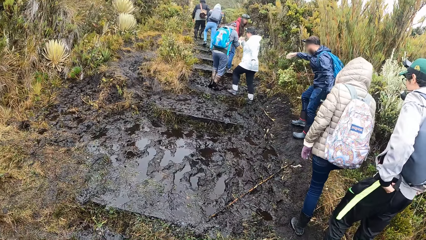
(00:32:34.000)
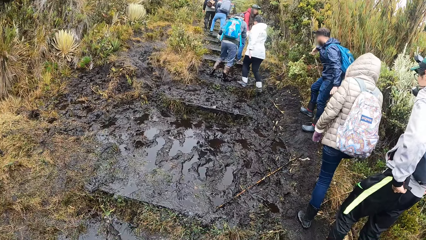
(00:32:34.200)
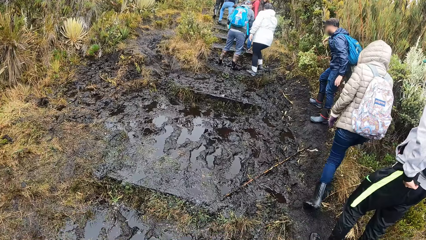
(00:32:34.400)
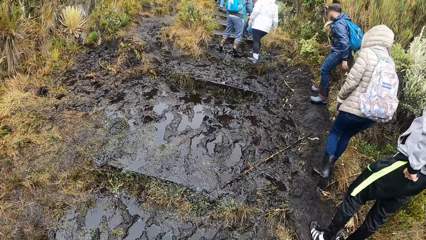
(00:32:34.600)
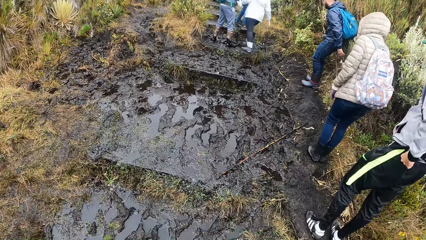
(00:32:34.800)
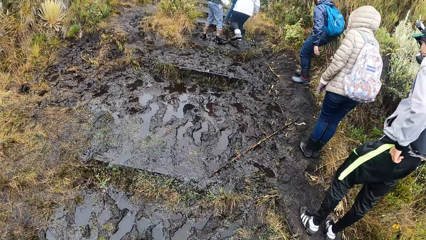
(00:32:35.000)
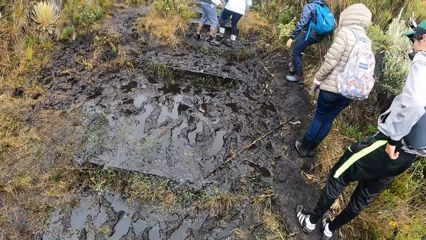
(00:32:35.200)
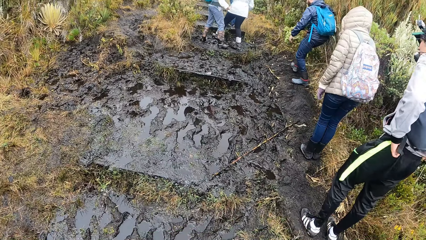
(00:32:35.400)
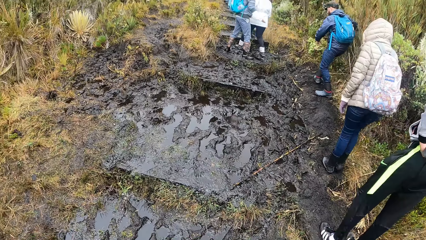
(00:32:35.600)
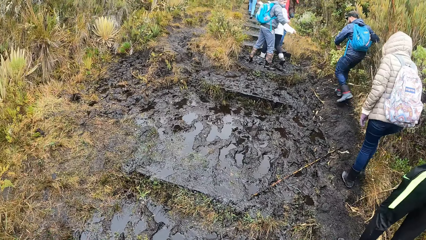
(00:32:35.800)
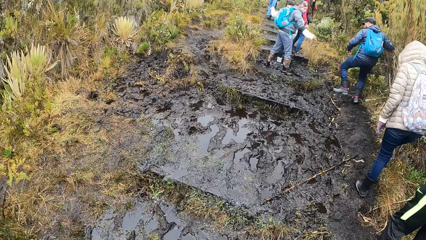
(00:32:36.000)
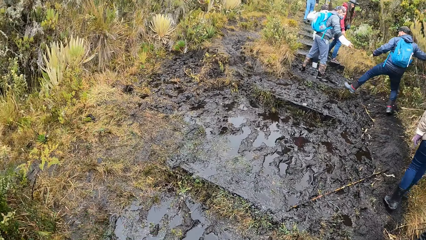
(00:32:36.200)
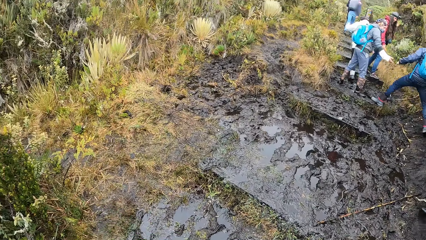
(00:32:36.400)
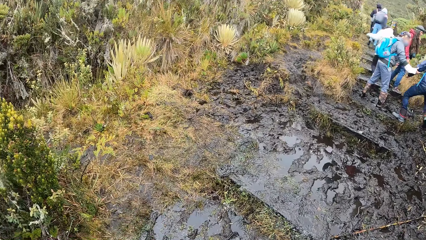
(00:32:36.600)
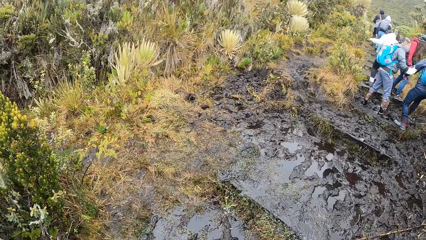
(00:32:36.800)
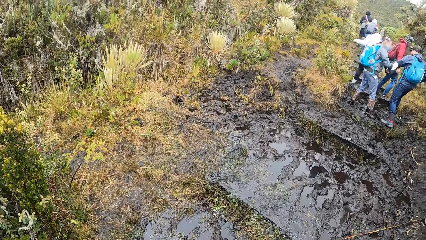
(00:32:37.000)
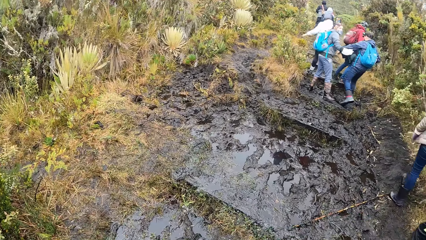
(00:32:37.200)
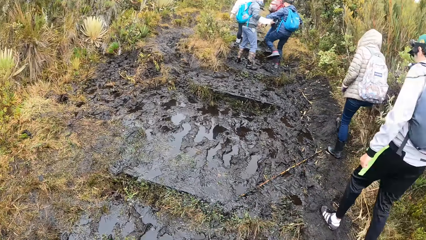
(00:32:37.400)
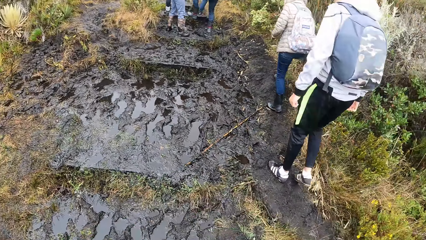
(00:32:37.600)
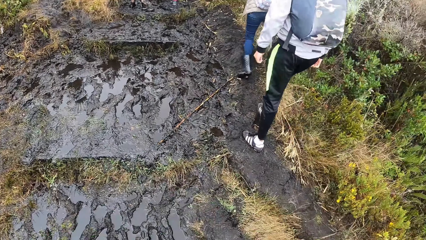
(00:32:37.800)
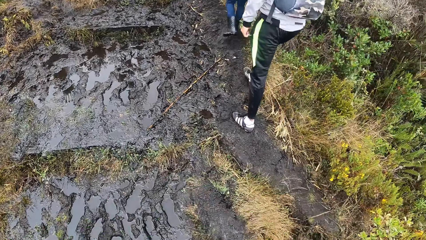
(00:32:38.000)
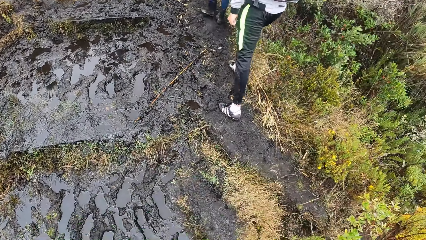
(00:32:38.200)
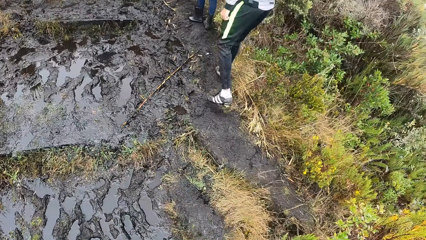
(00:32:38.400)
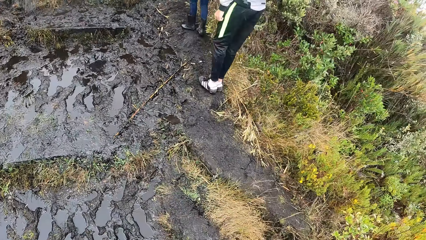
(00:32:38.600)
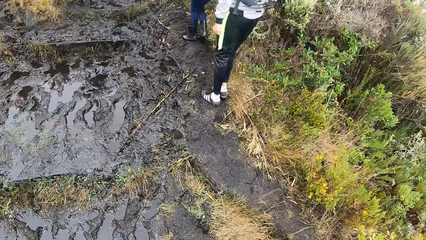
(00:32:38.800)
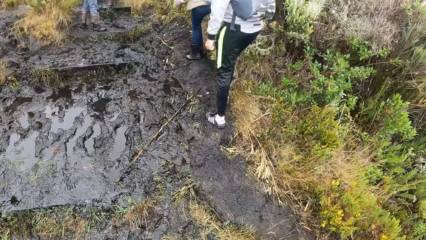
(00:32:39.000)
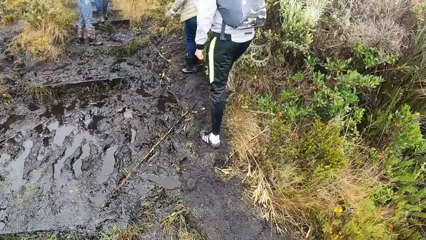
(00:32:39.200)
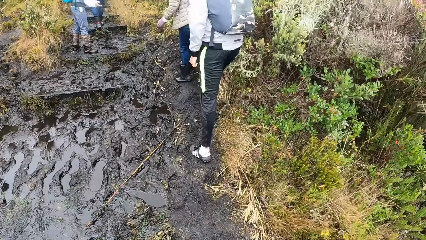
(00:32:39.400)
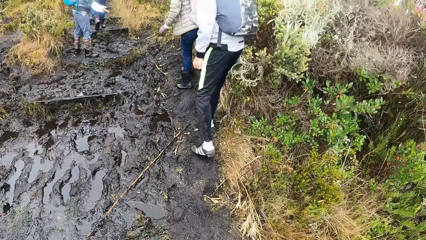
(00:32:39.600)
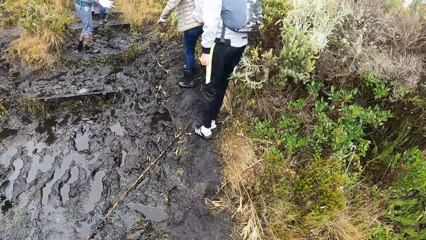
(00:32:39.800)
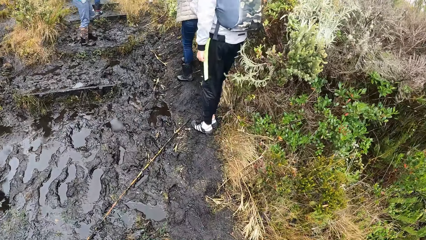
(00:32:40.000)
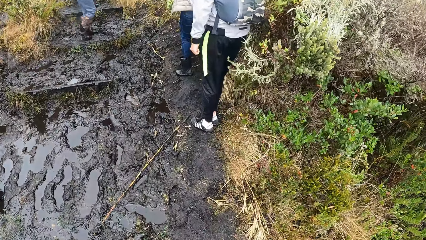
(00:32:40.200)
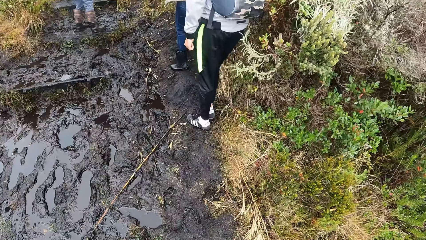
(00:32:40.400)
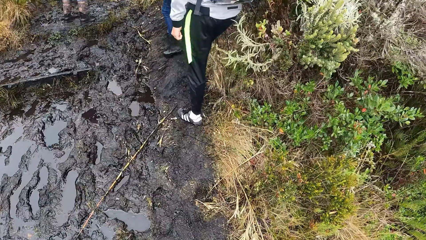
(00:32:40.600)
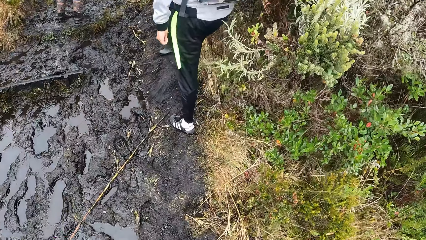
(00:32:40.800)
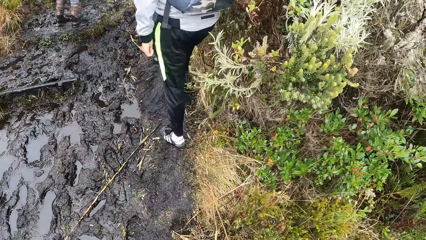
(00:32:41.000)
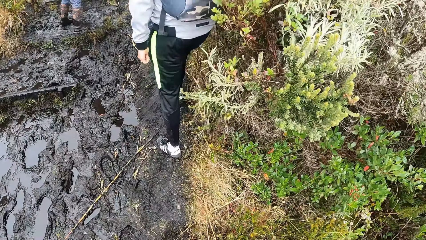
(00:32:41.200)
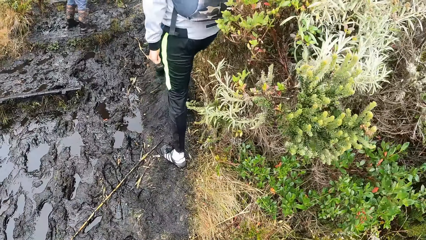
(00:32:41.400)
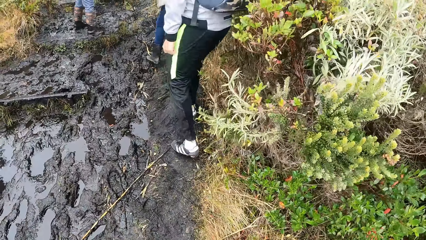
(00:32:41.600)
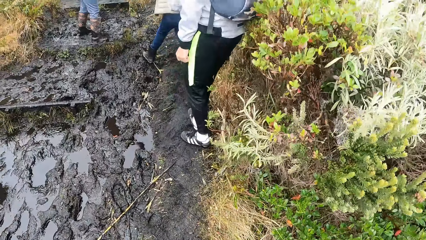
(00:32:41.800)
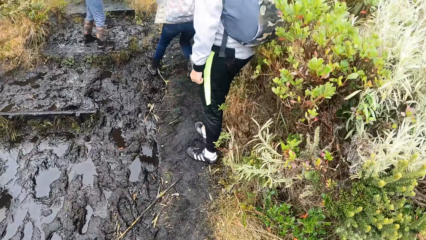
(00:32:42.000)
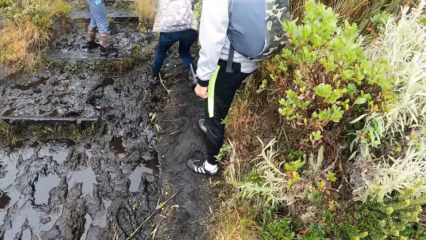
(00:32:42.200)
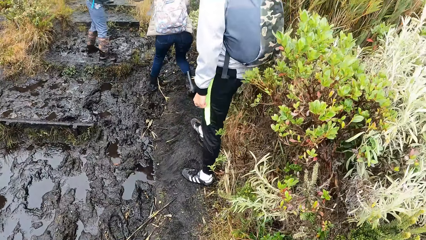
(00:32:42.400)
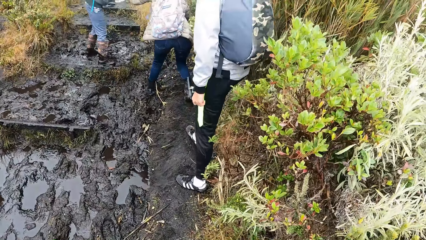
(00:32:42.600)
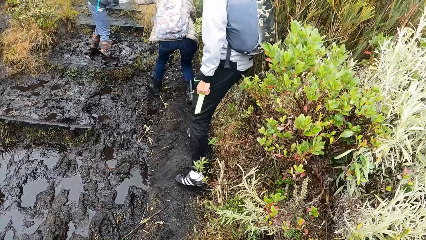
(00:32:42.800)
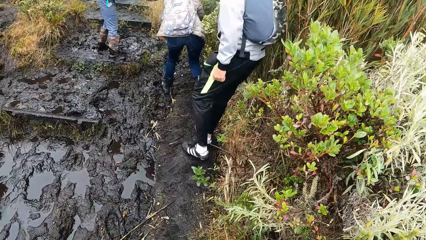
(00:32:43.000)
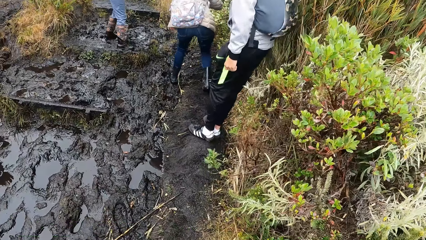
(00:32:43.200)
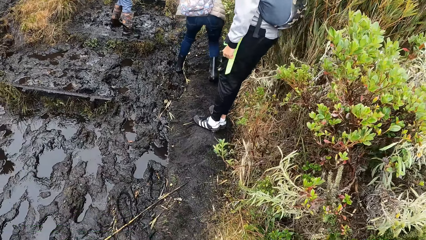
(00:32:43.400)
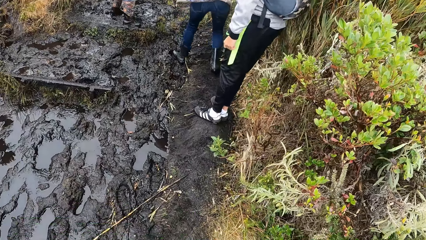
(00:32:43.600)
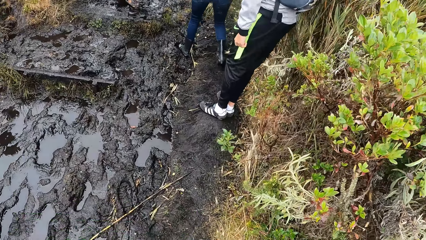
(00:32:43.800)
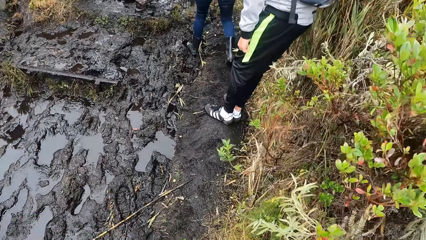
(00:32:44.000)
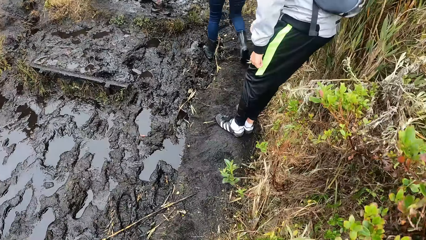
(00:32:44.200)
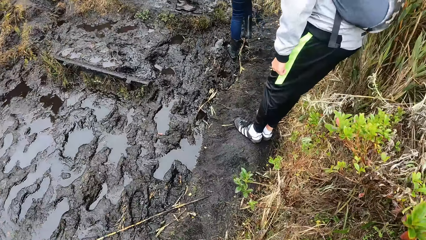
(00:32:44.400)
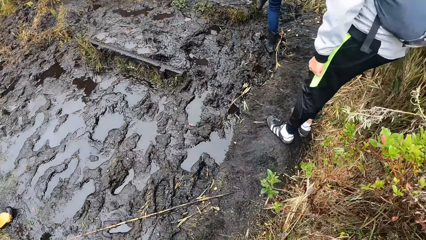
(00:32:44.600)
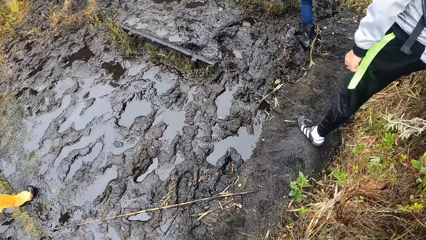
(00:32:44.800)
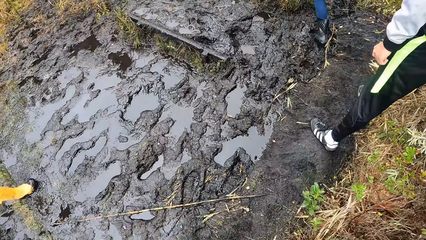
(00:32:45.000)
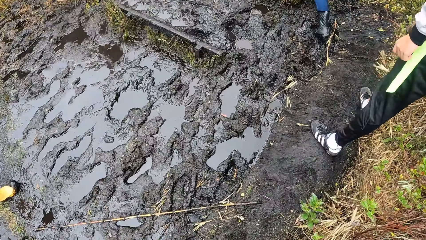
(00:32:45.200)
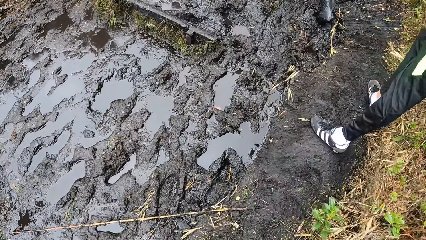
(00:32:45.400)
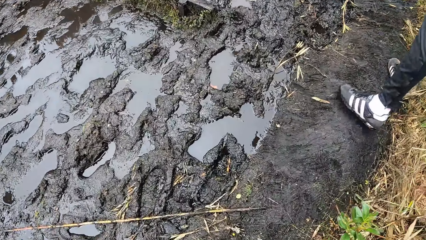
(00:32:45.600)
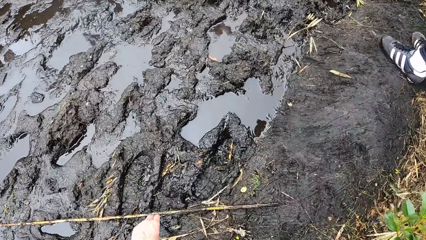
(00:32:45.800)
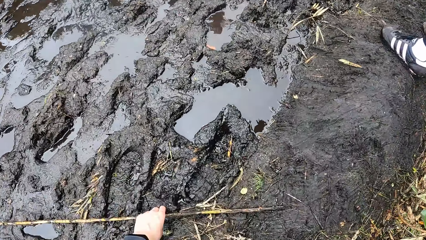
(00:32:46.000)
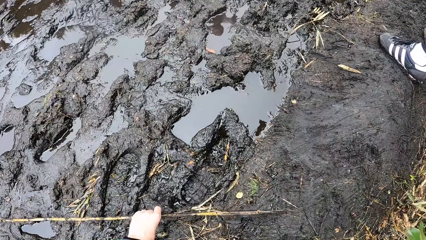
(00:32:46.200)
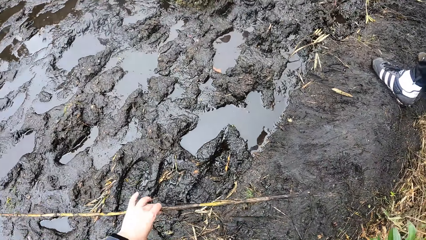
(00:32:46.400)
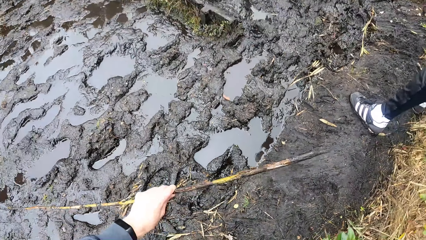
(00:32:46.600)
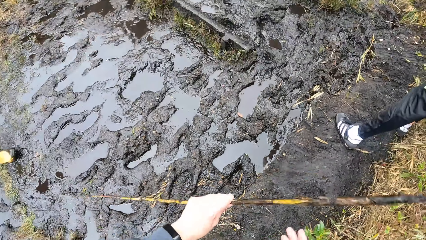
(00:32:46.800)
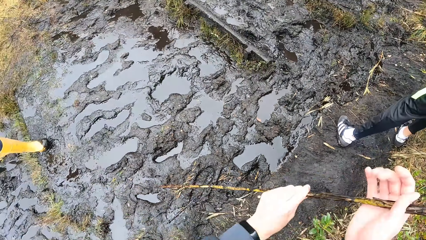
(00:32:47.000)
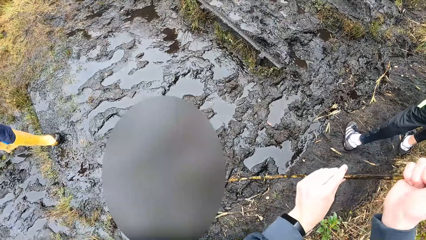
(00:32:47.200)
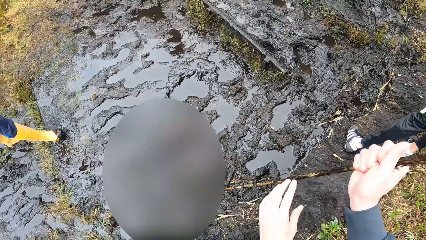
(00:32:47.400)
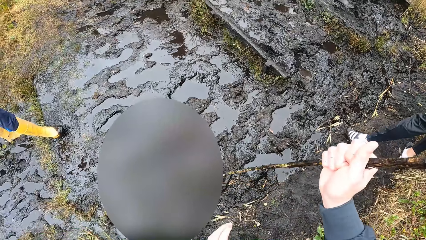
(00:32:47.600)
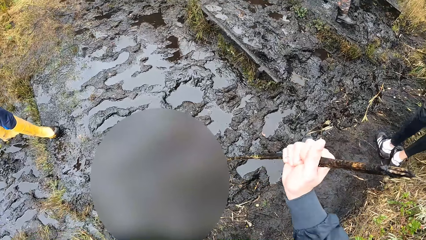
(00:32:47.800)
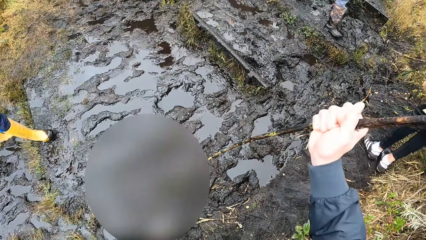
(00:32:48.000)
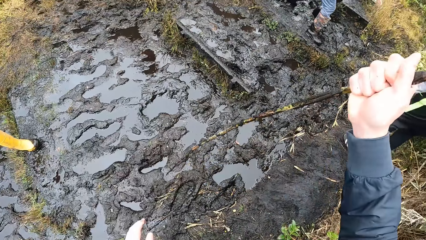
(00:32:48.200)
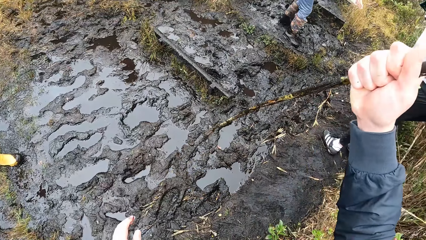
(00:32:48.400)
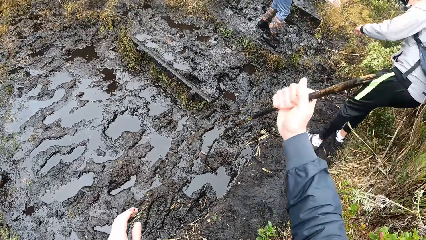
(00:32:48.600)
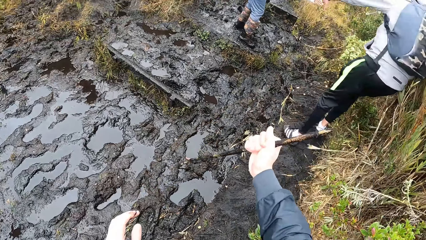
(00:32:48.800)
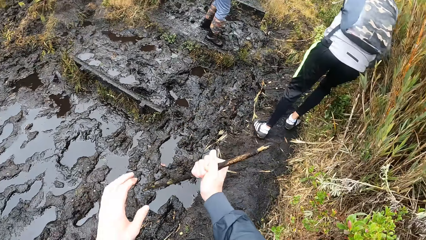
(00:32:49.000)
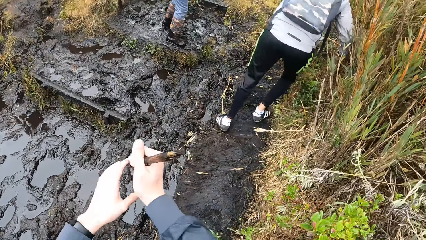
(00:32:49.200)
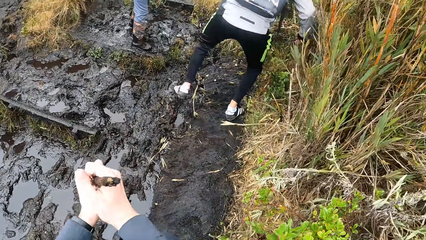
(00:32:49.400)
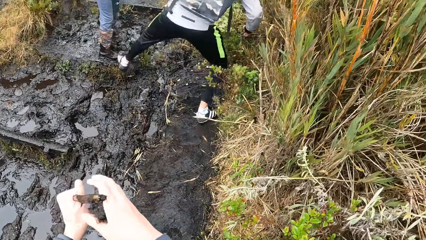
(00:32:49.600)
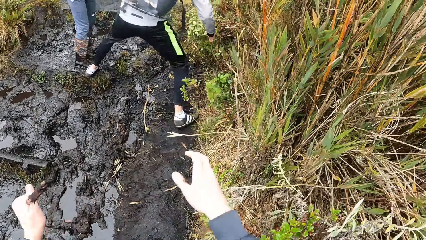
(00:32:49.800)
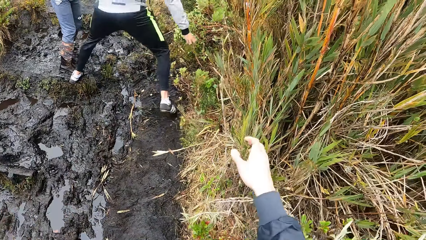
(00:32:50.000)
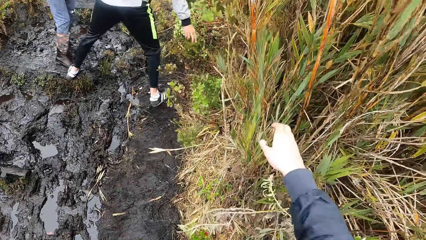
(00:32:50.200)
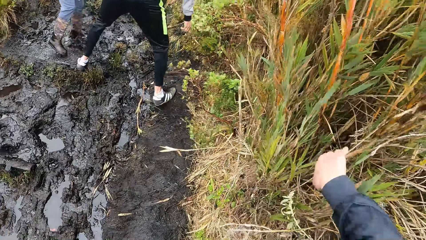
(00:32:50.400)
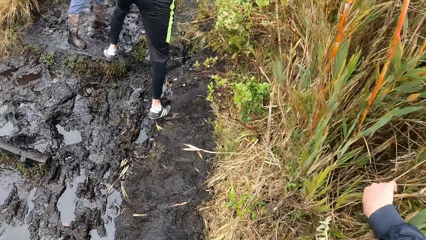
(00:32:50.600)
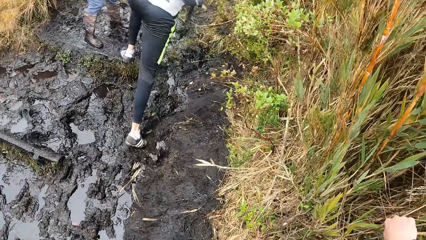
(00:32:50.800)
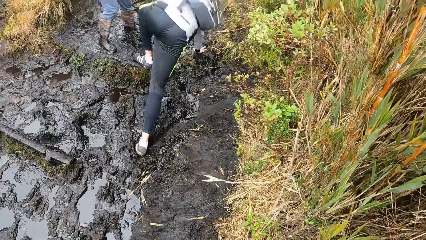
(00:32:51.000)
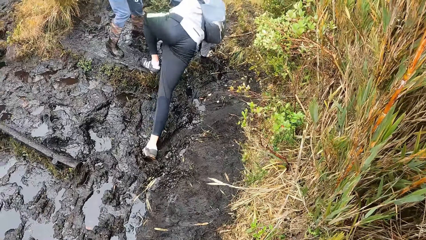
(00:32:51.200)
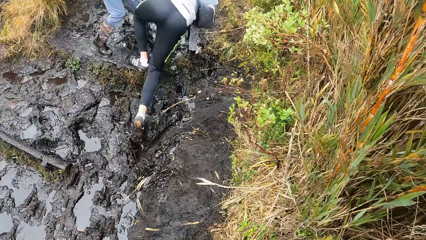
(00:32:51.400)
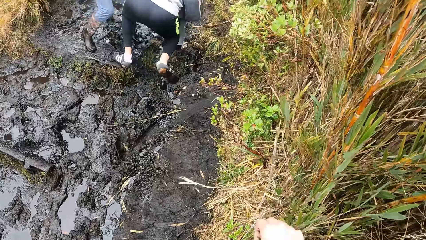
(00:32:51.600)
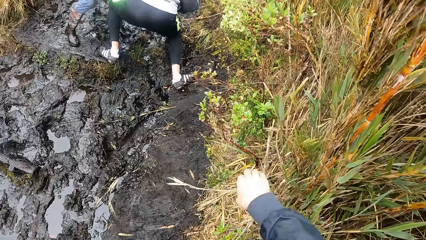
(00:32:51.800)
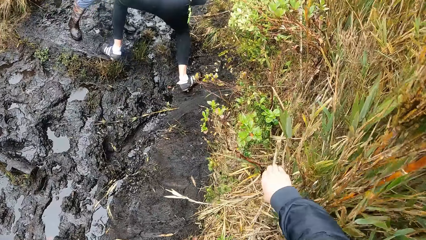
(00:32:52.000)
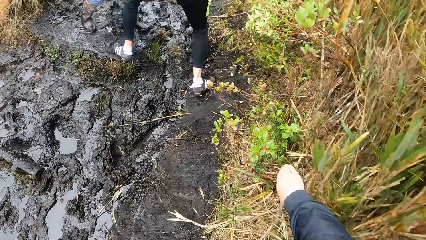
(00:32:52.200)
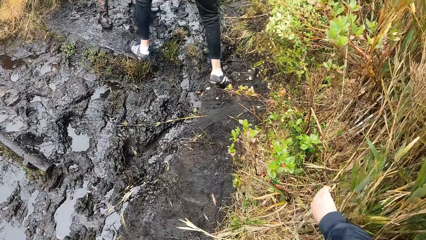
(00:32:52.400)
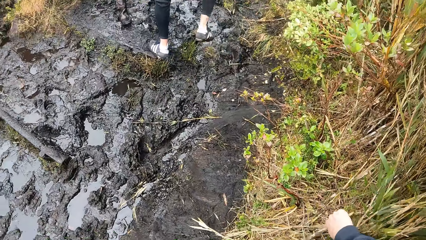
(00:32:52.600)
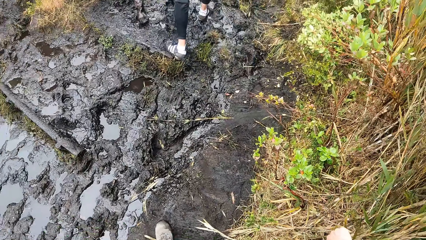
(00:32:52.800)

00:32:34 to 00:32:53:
The woman grabs the left arm of the man with her right hand. The camera wearer picks a stick from the ground along the pathway with his left hand. A man walks up the pathway. The camera wearer holds the stick in both hands. He holds the stick in his right hand. He puts the stick in some mud on the ground along the pathway with his right hand. He holds the stick in both hands. Another man holds a plant on the ground along the pathway with his right hand. The other man drops the plant on the ground along the pathway with his right hand. The camera wearer grabs plants on the ground along the pathway with his right hand. The other man touches the ground with his right hand. A man falls down. The camera wearer grabs plants on the ground along the pathway with his right hand.
